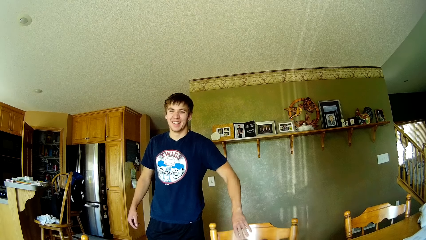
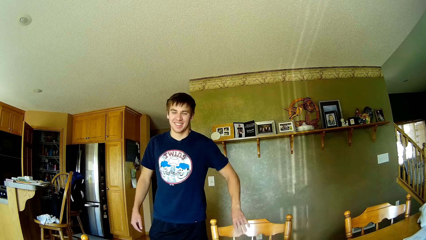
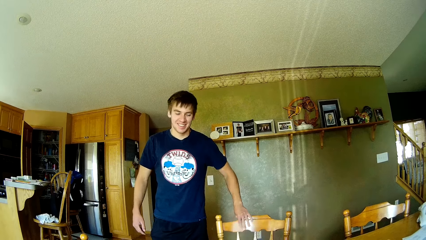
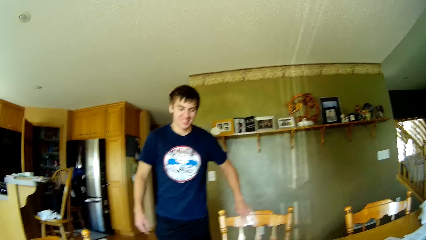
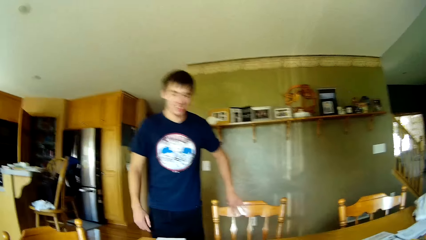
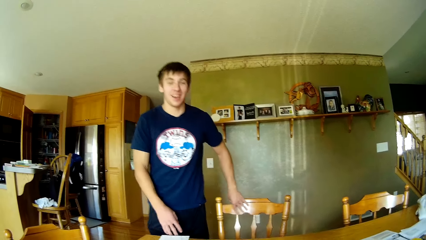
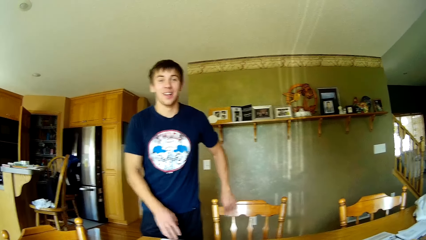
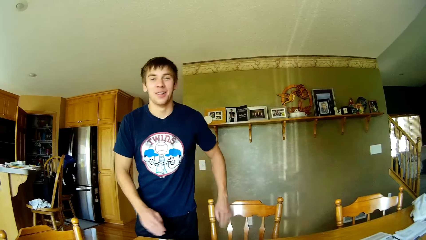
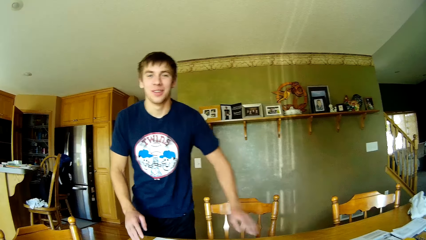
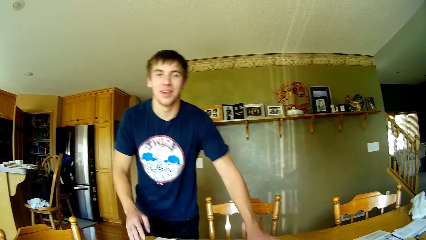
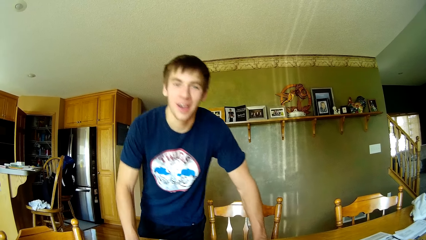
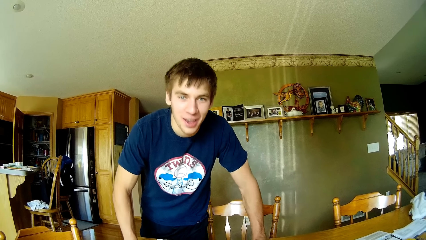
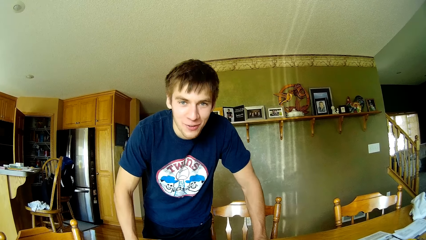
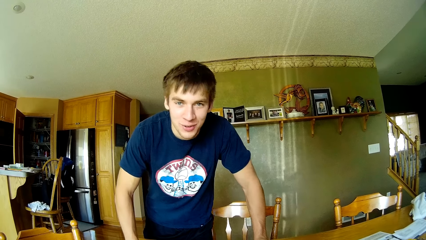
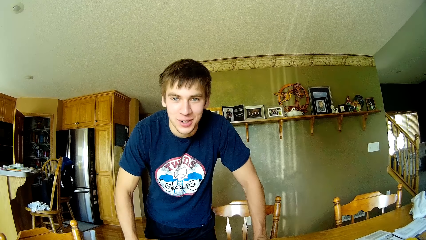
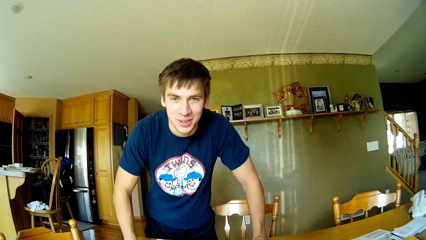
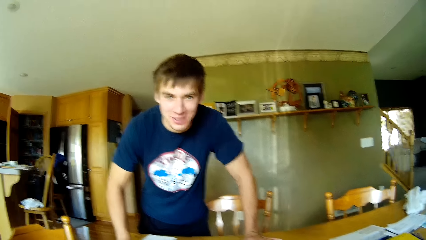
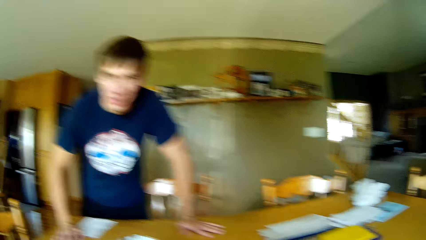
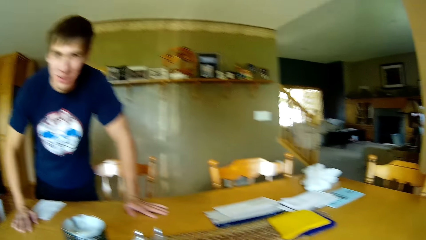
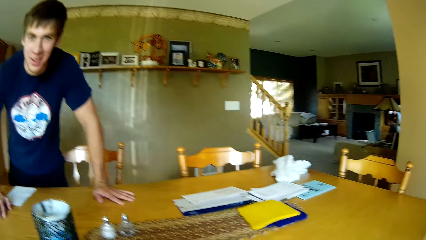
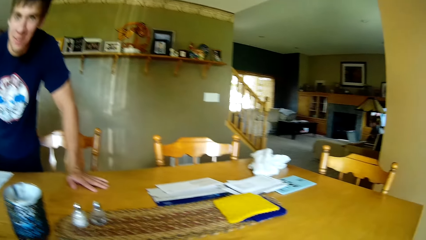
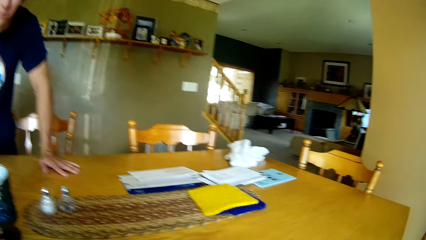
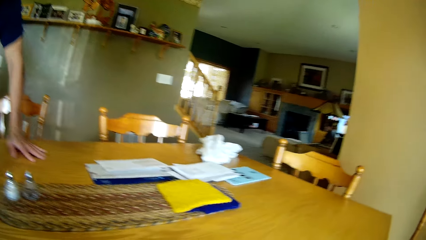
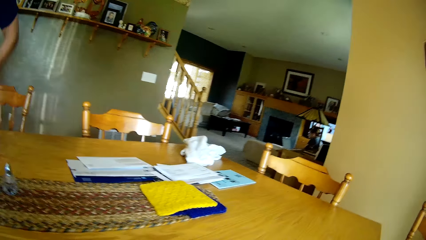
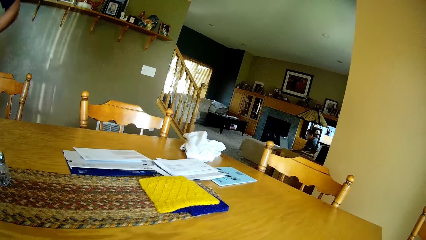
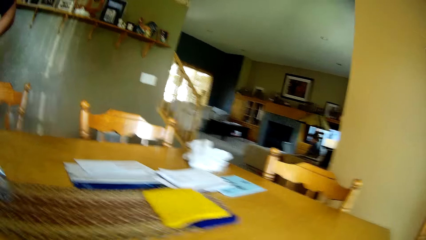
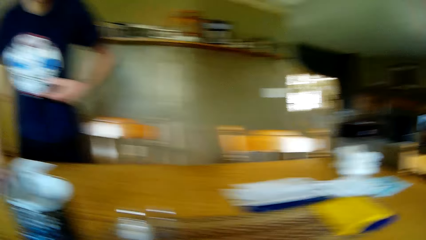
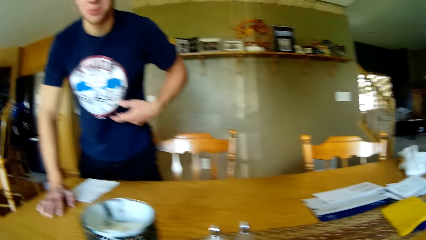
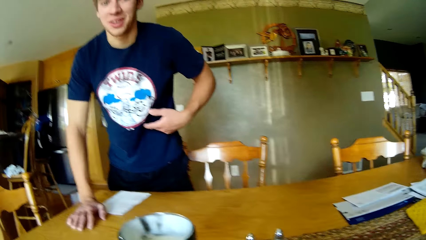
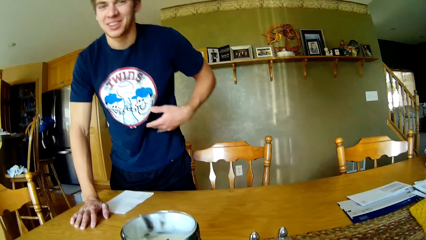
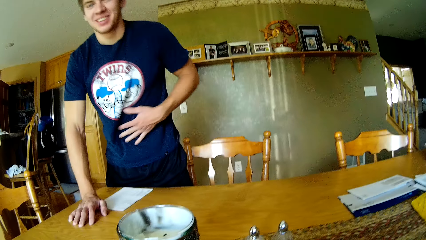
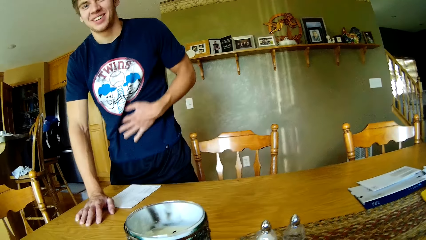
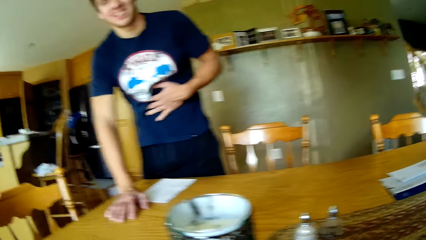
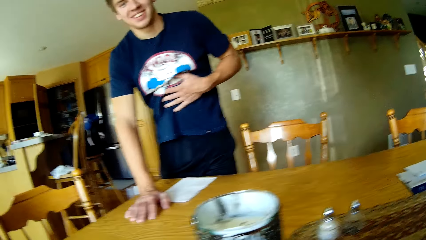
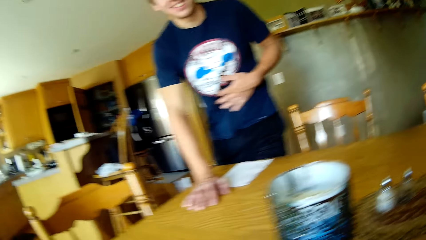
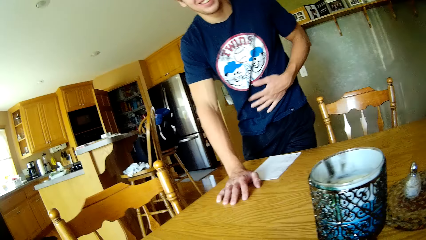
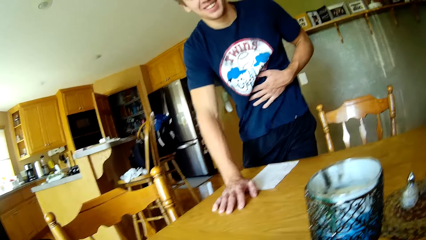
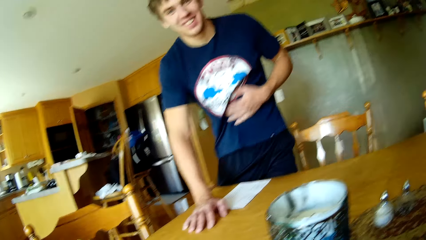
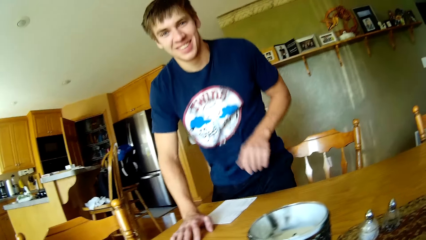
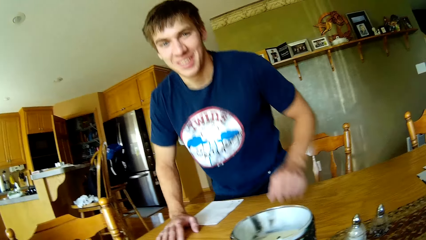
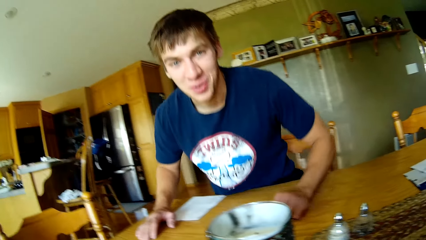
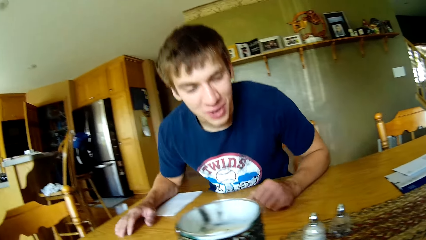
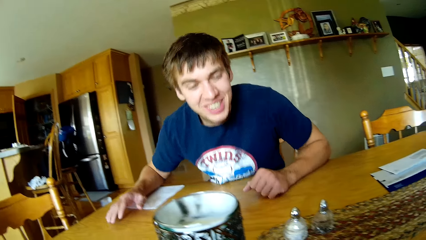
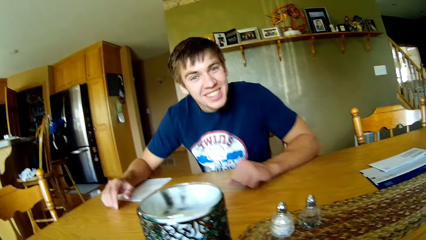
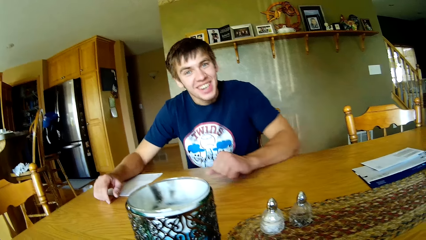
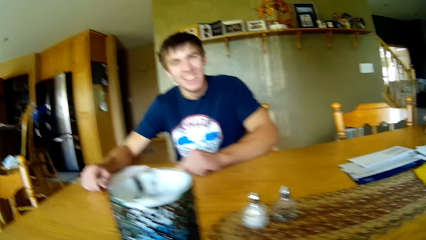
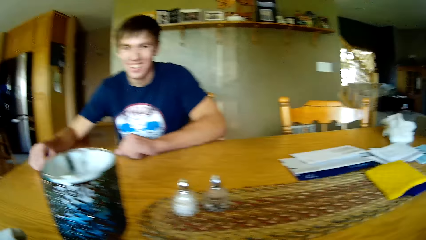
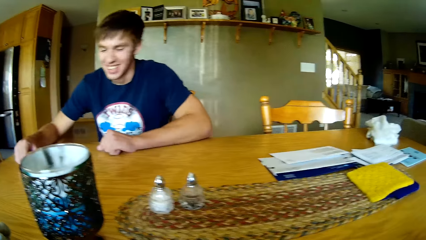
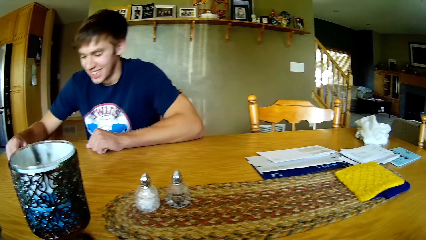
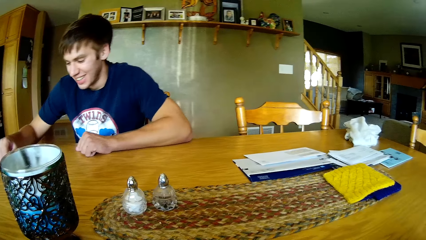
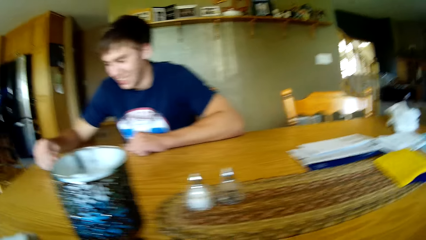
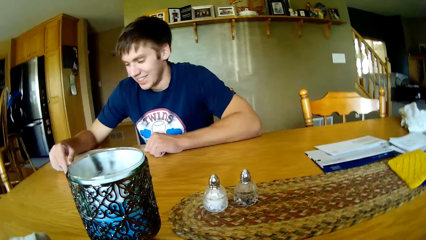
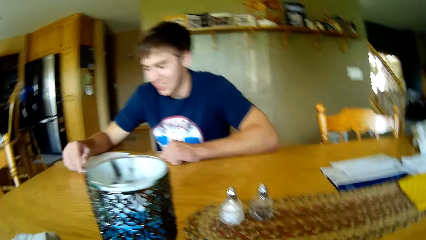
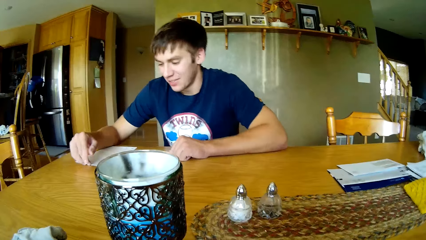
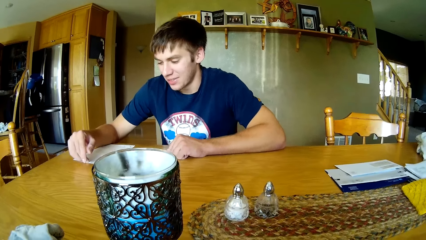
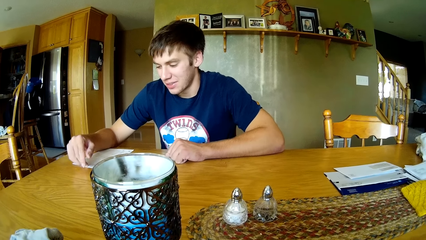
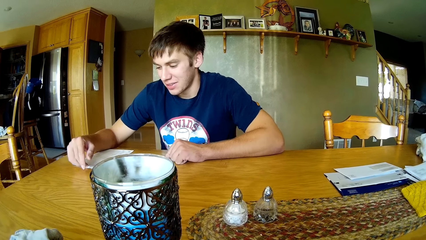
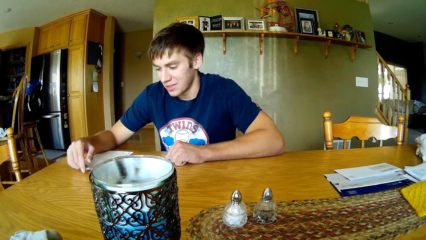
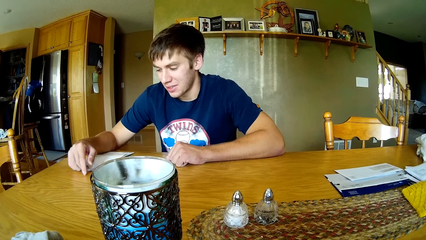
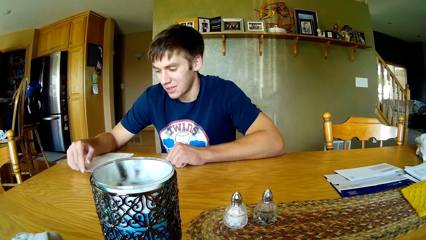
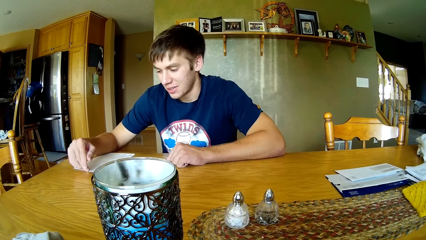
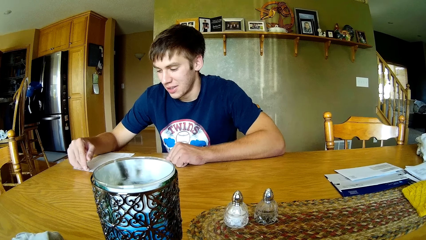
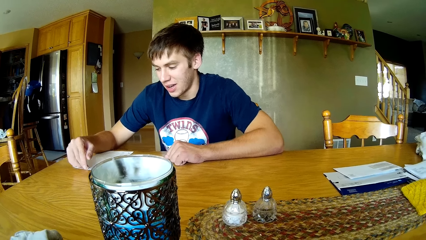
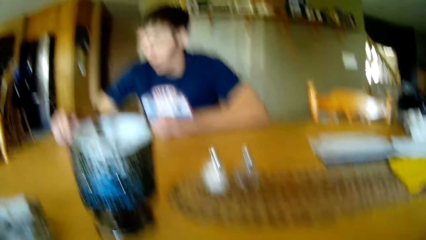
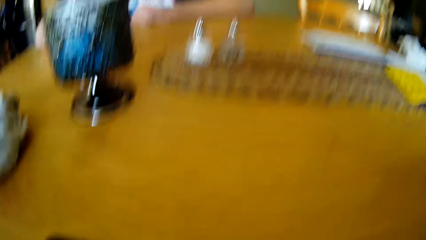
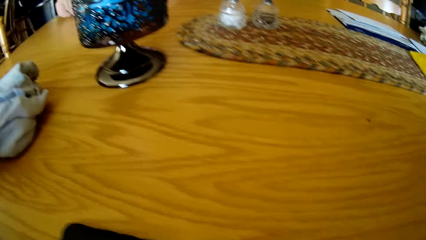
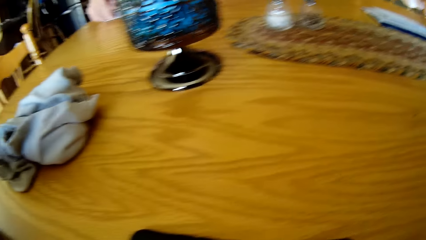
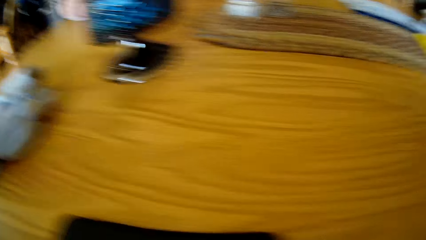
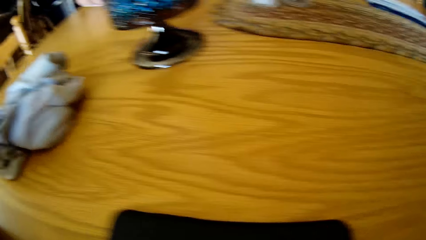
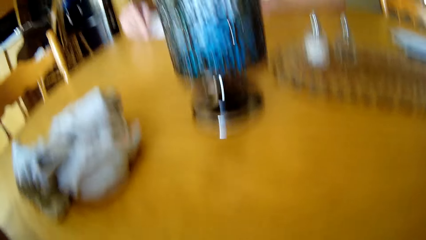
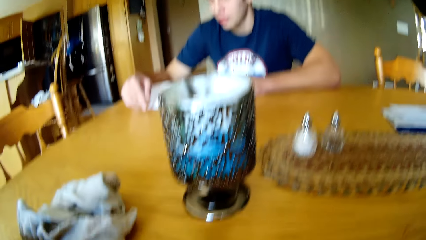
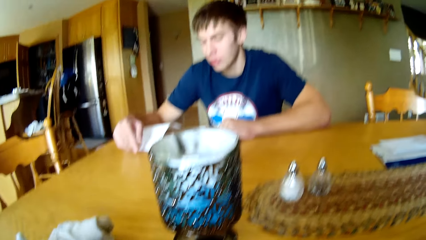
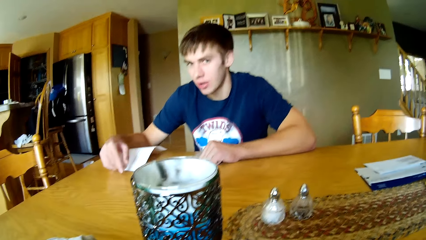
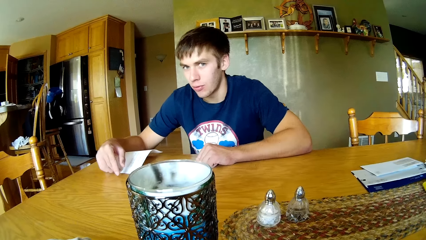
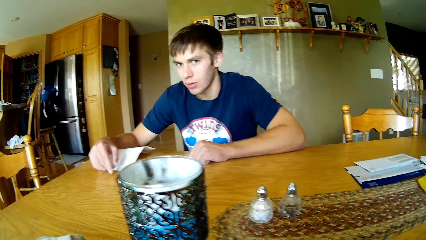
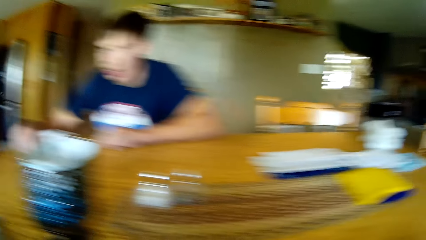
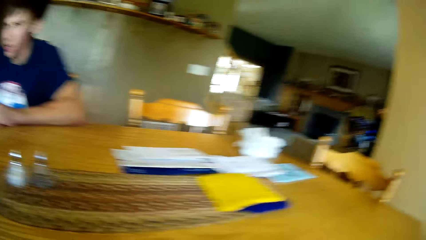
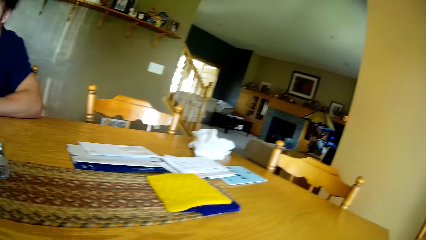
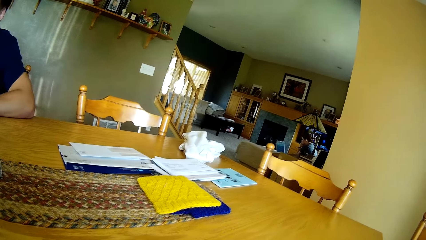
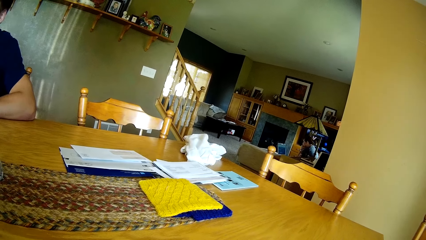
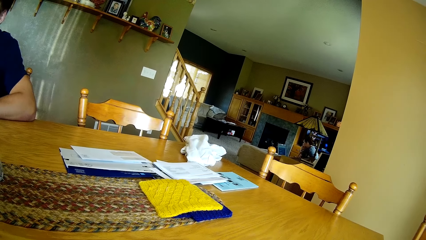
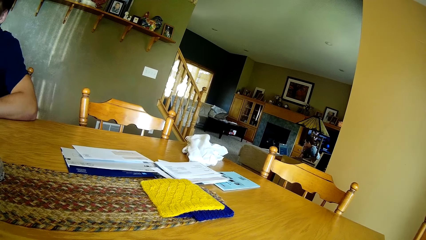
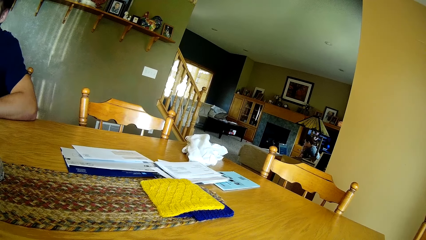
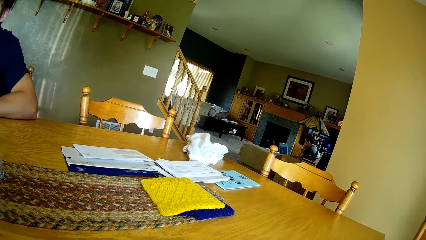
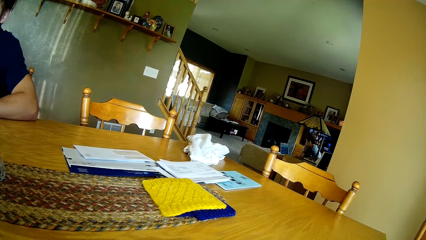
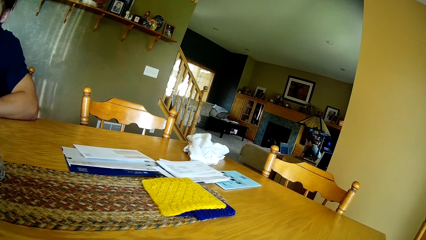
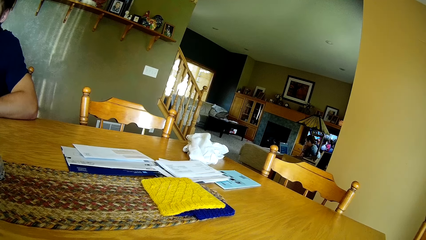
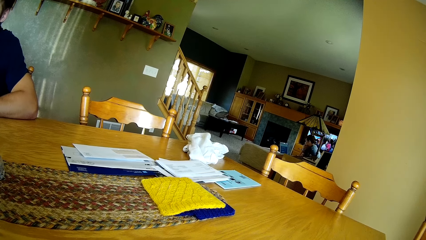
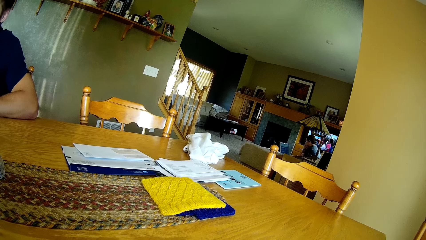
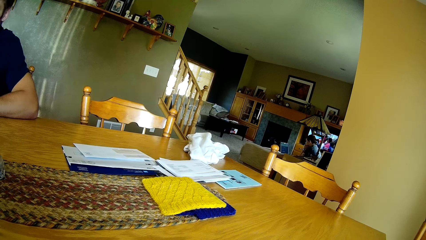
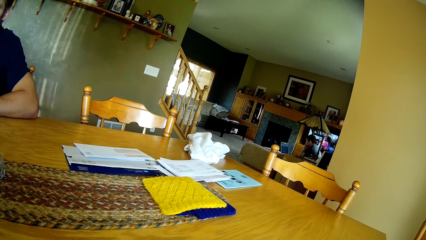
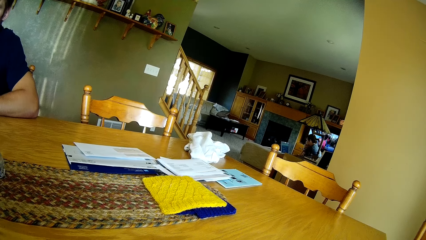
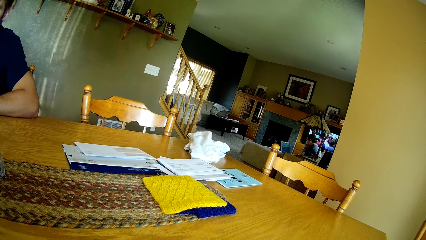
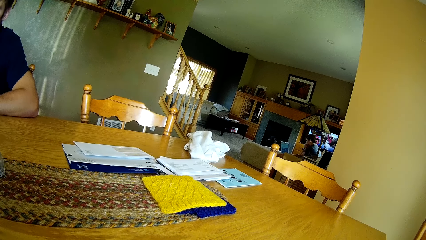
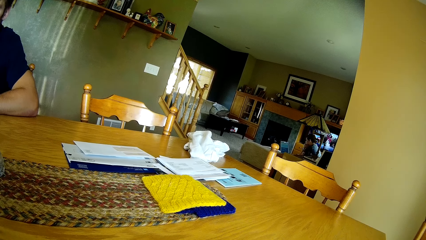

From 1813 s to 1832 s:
A man holds the table with his hands. The camera wearer looks around. The man touches the stomach with his left hand and sits on a chair. The camera wearer looks at the man. They look at the table. They look around.
